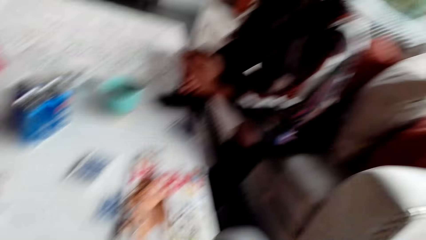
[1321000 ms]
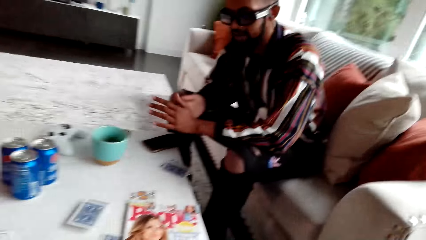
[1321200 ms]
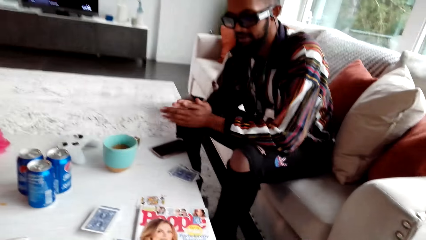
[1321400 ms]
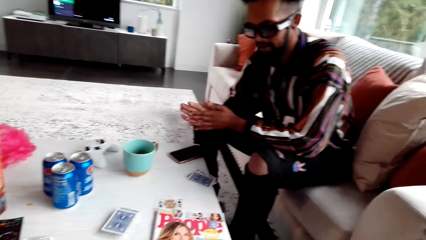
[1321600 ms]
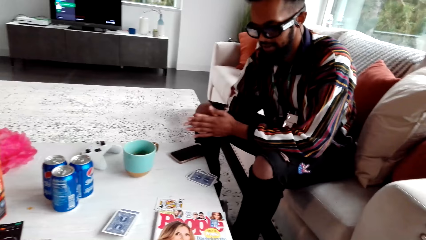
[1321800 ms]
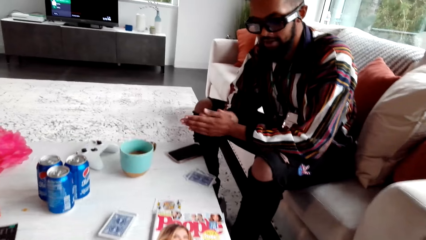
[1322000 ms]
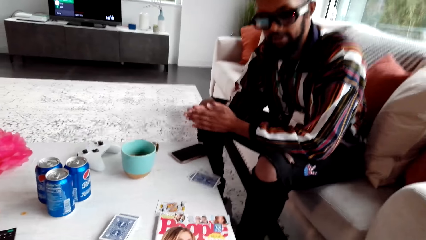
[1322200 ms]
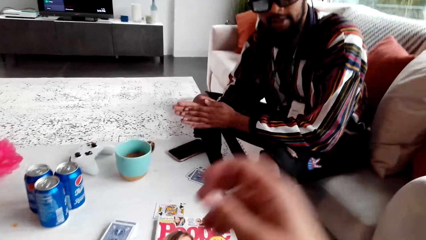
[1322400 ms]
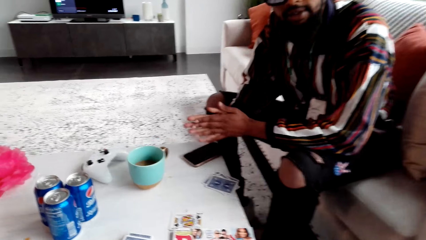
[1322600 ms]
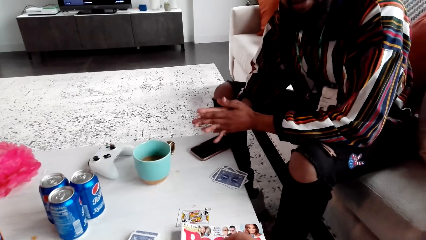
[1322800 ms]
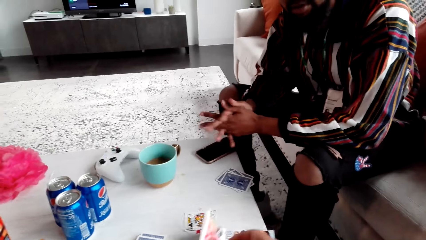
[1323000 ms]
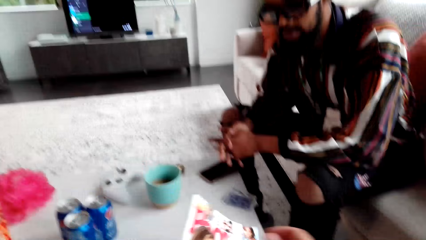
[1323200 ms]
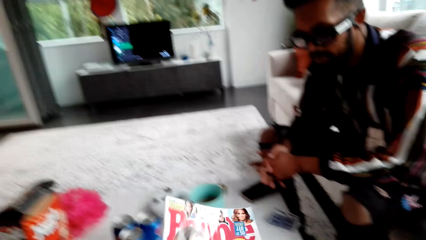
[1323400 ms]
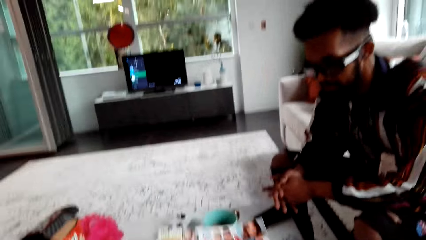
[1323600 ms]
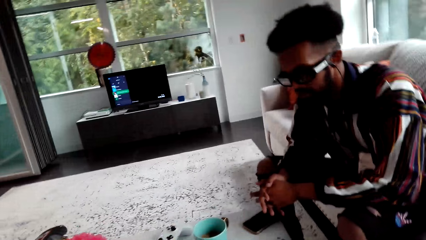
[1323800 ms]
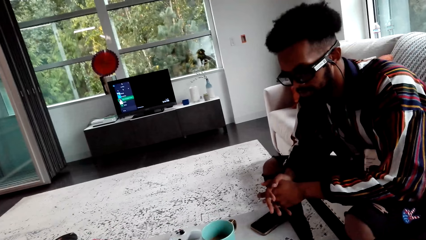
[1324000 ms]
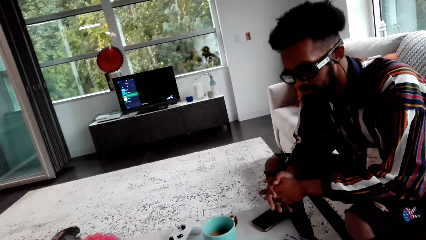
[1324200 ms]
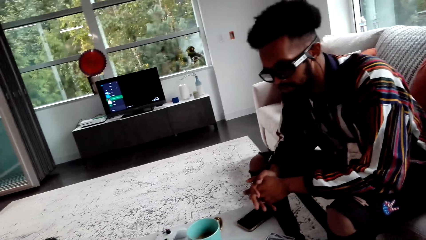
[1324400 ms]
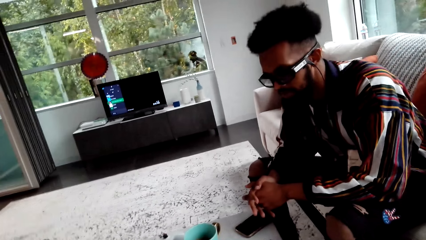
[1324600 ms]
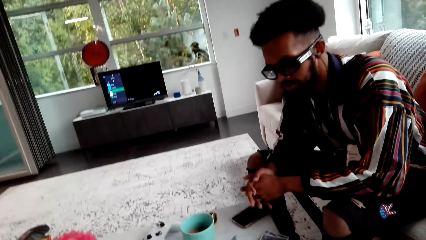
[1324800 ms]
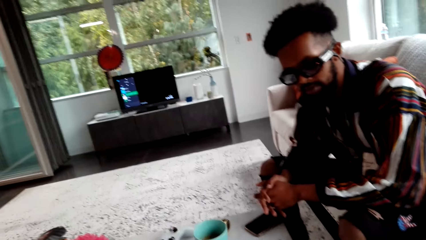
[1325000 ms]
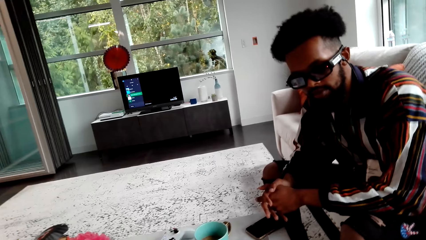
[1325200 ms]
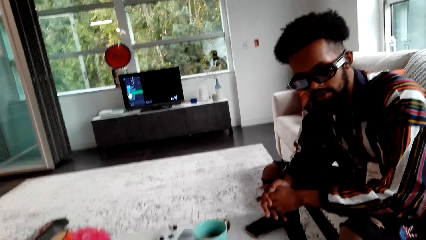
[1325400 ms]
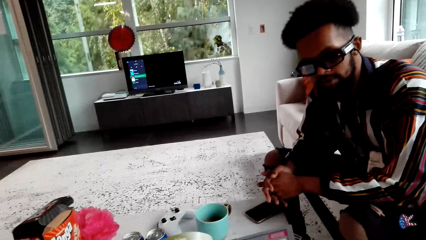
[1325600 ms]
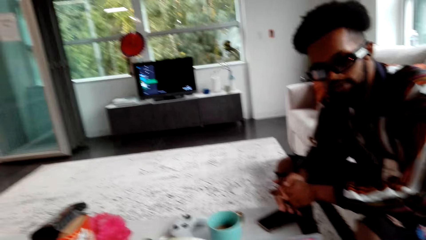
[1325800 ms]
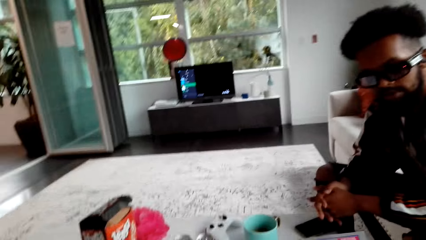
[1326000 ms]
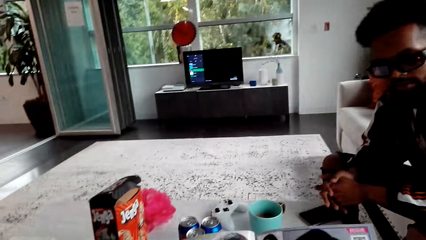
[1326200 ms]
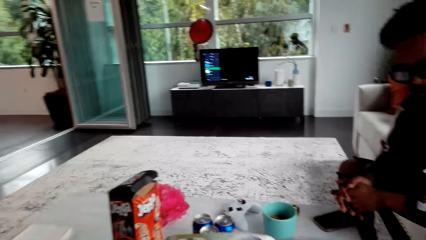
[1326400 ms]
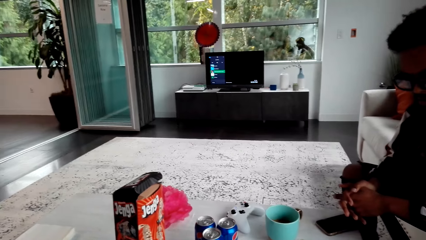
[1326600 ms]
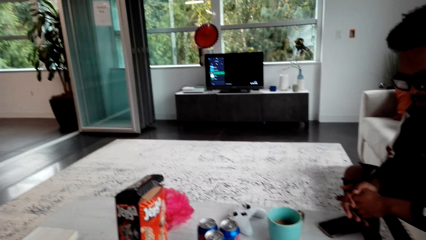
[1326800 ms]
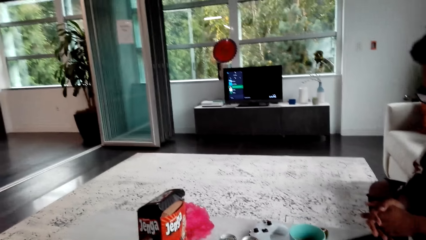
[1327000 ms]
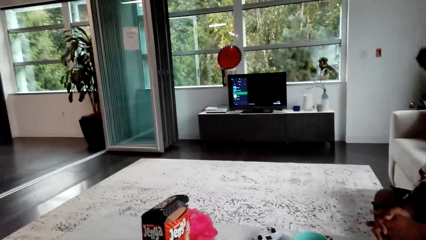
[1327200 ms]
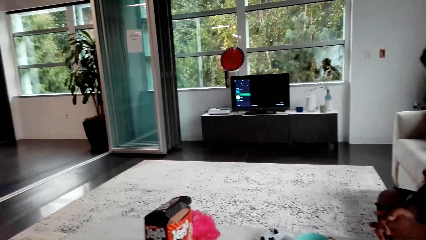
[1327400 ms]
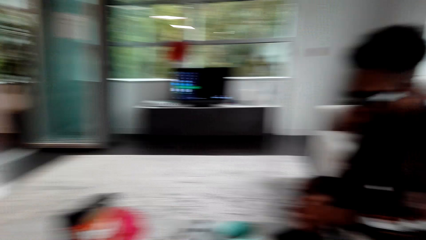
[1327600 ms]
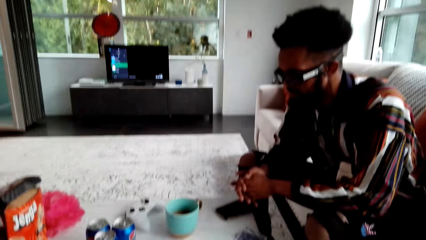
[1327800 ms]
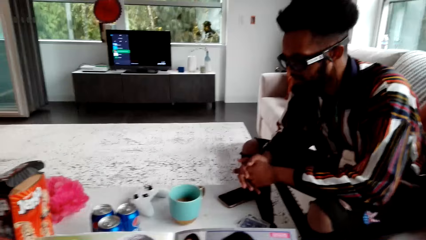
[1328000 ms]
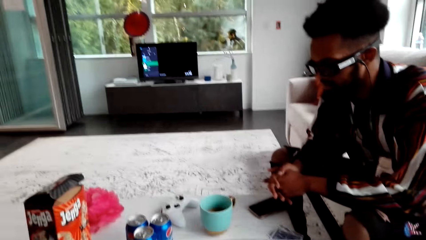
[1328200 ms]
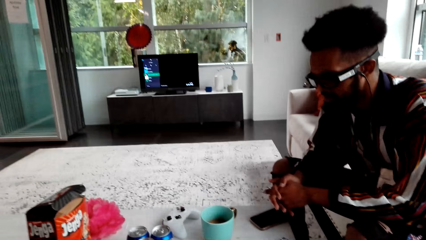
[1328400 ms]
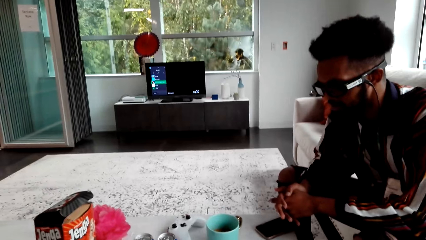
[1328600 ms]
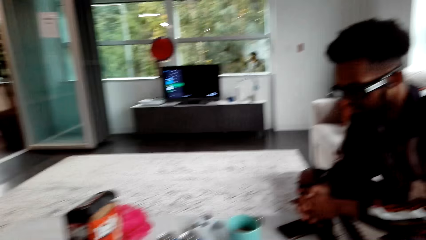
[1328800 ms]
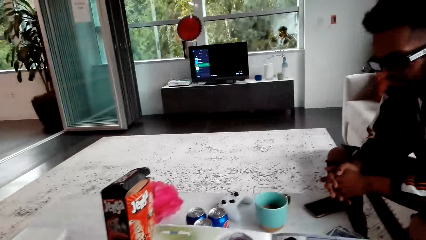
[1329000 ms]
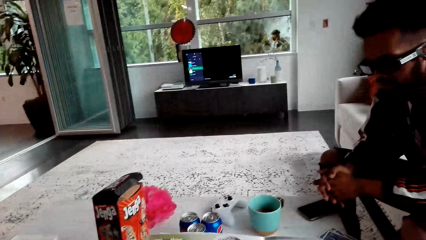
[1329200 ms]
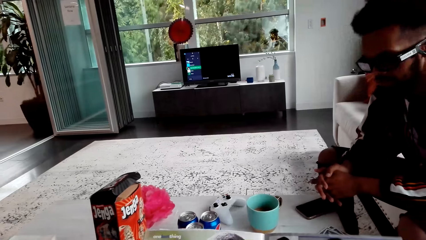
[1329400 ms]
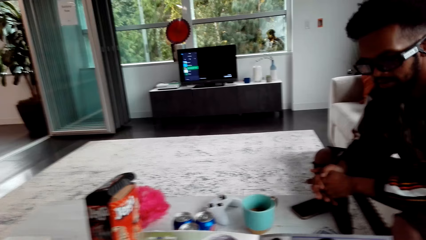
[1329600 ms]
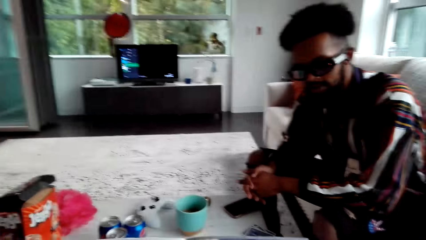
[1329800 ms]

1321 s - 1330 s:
A person rubs his hands together. The camera wearer picks up a magazine from the table. The person crosses fingers. The camera wearer speaks to the person. He holds the magazine in his hands.

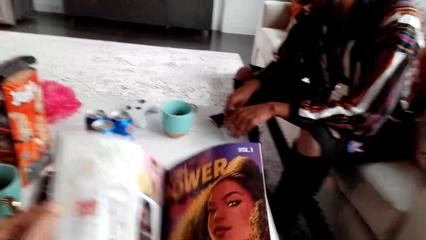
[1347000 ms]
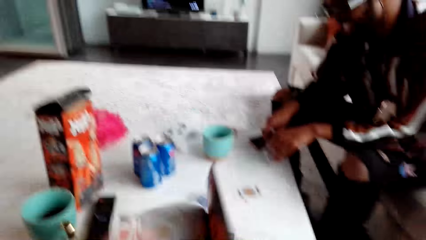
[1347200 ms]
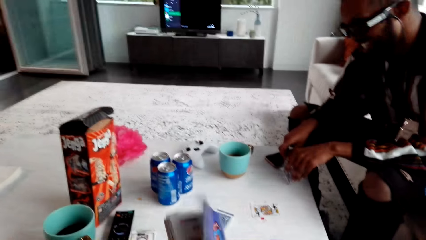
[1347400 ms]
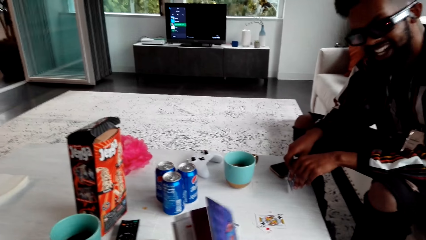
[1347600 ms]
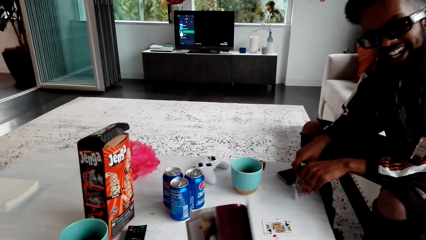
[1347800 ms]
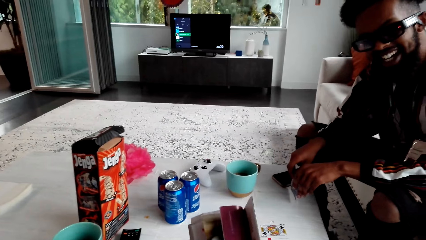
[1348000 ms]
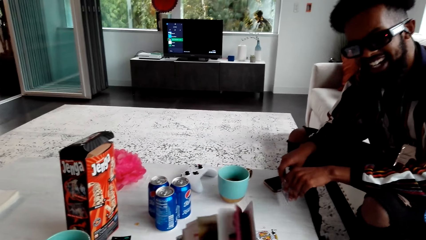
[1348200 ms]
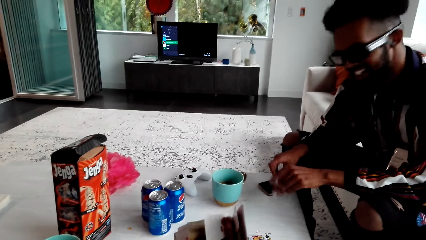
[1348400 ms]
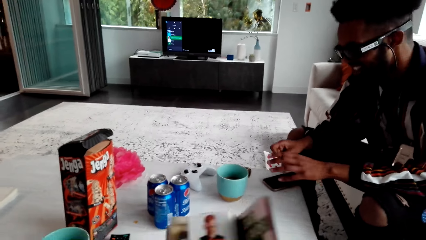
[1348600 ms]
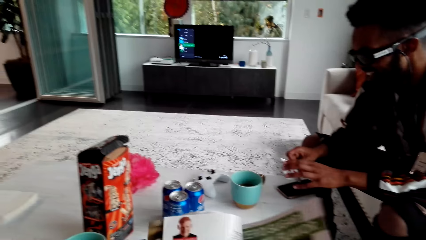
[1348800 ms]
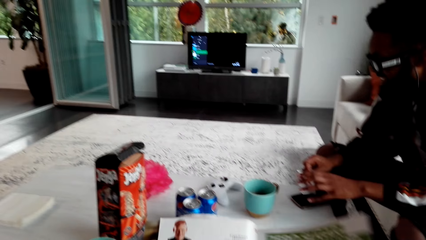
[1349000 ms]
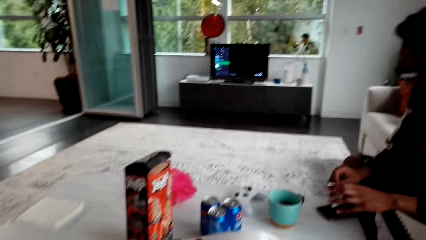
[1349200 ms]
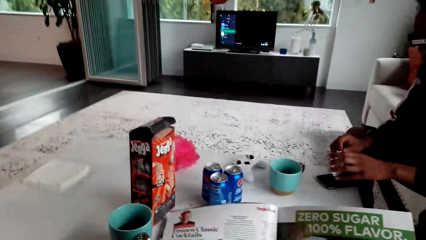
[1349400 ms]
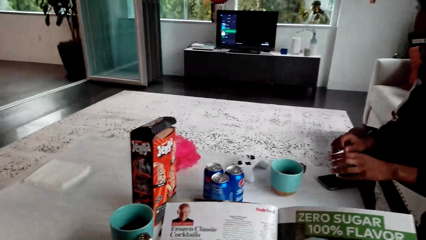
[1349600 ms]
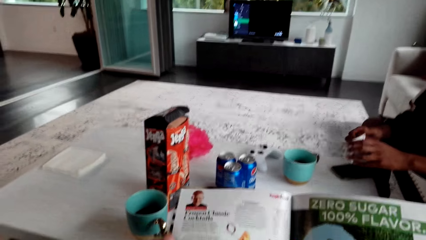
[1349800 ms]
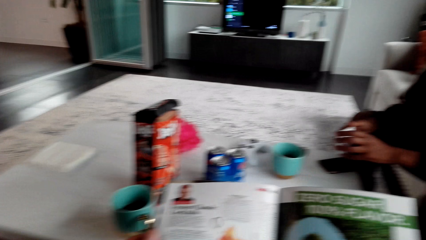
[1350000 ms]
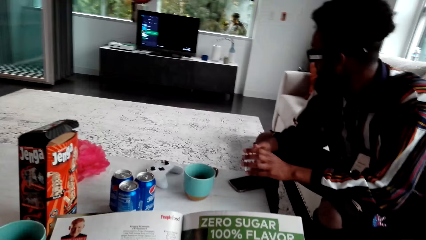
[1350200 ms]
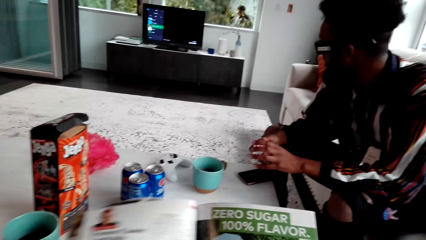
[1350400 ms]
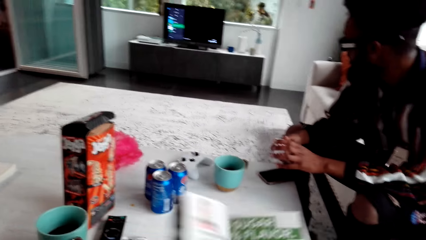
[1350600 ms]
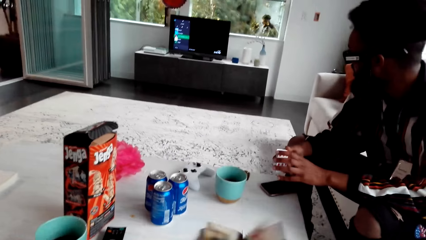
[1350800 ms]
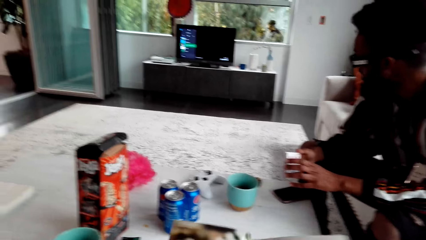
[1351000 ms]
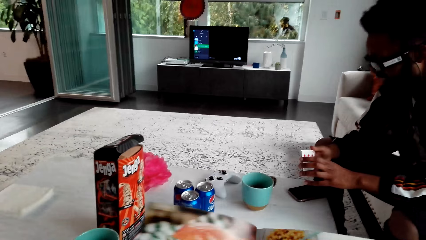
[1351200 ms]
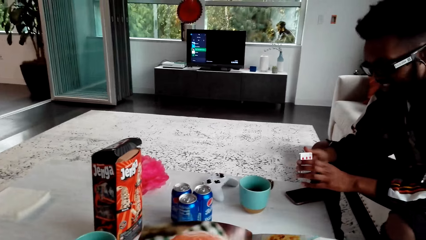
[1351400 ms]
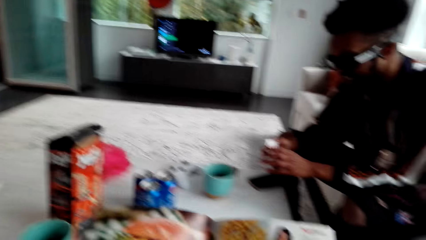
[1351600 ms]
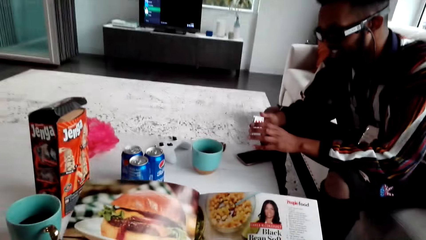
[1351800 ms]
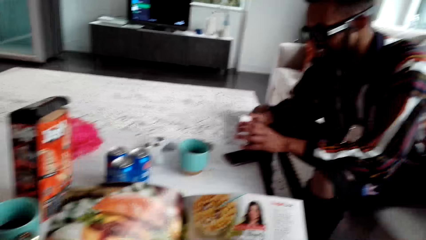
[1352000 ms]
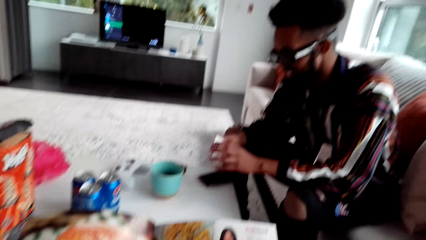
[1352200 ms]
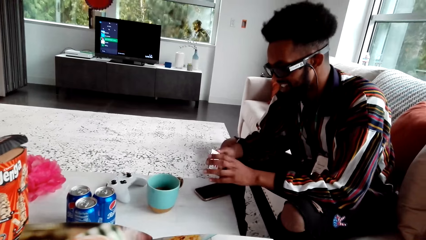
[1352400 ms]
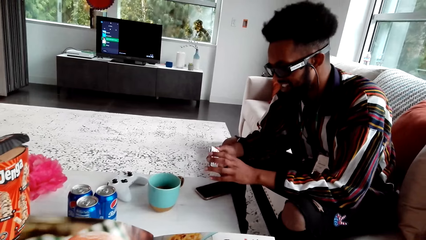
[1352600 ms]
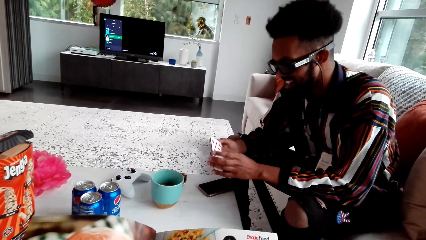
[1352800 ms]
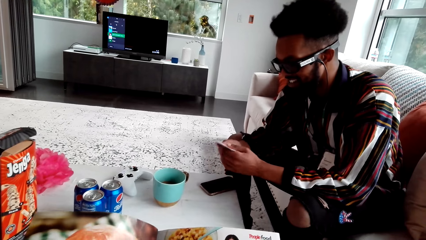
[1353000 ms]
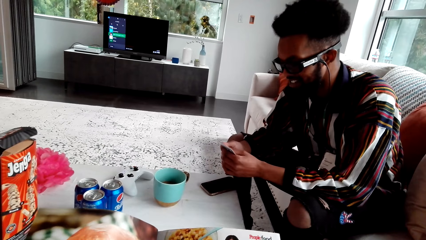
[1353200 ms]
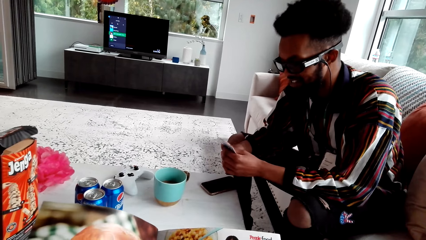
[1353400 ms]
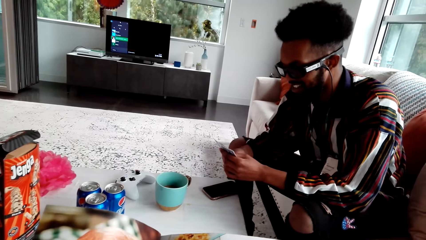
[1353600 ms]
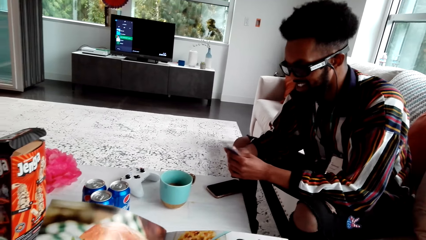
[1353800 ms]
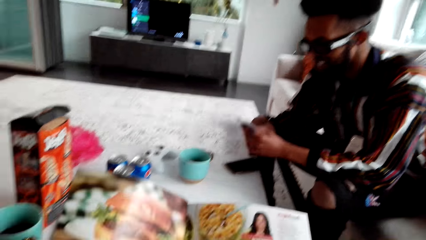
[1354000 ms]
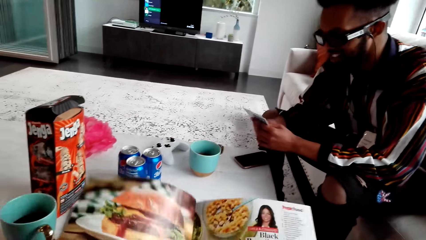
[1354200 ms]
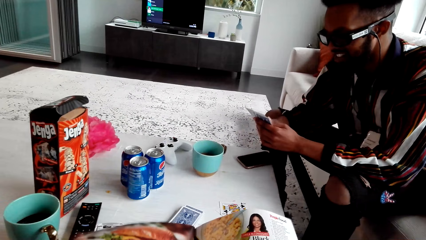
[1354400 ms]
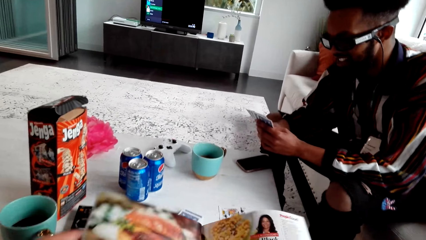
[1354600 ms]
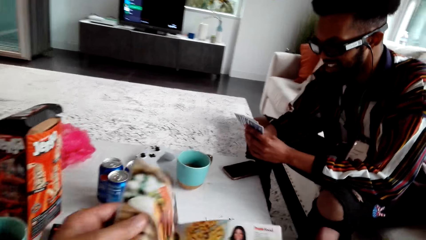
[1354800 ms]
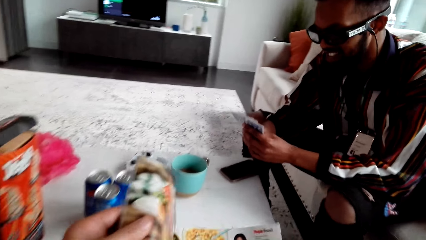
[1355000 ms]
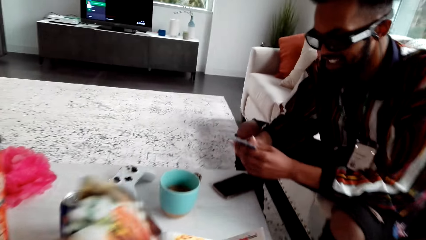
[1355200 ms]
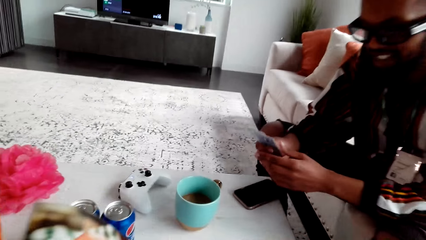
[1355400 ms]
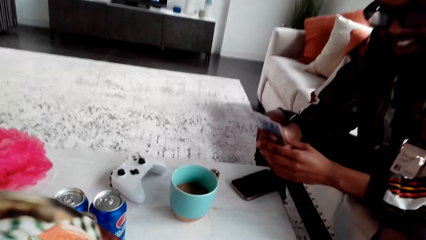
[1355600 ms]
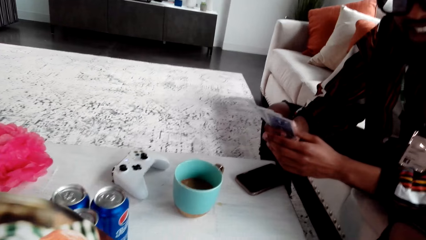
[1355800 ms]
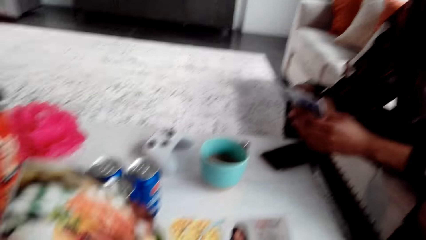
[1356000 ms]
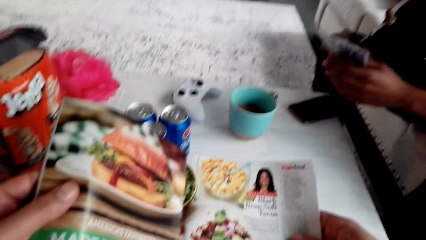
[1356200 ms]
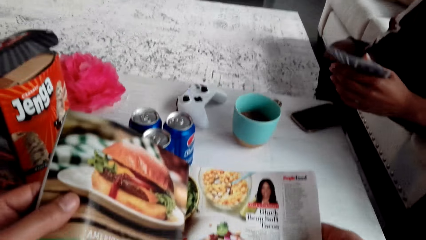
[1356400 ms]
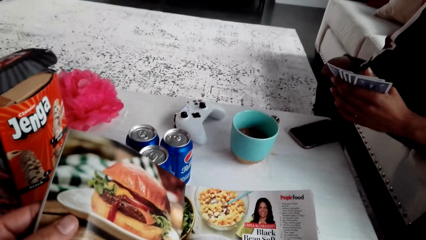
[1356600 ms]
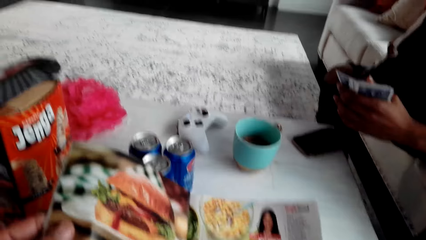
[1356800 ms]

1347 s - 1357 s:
The camera wearer speaks to a man. The man laughs and holds cards.
